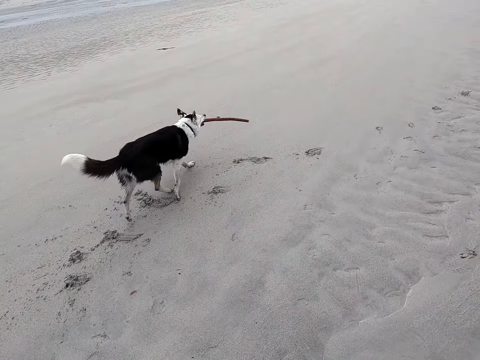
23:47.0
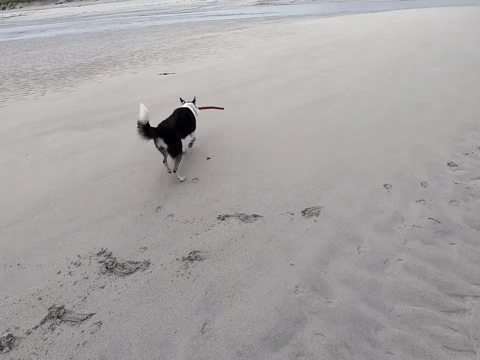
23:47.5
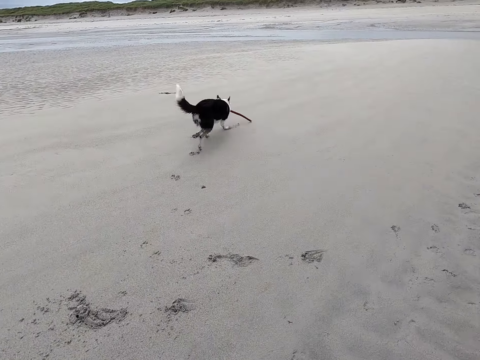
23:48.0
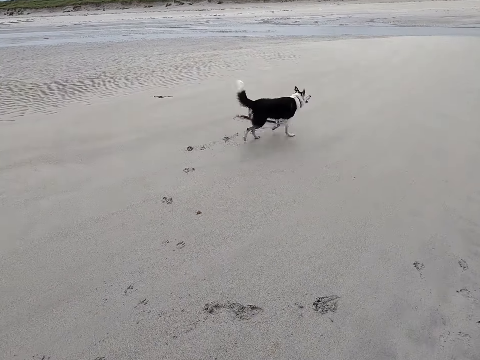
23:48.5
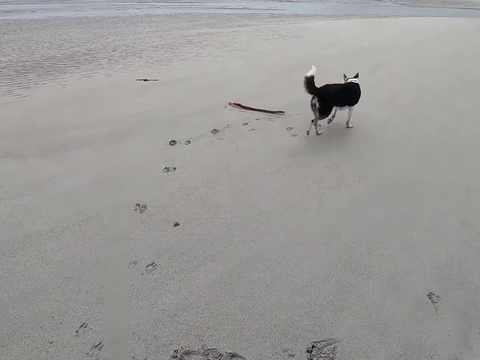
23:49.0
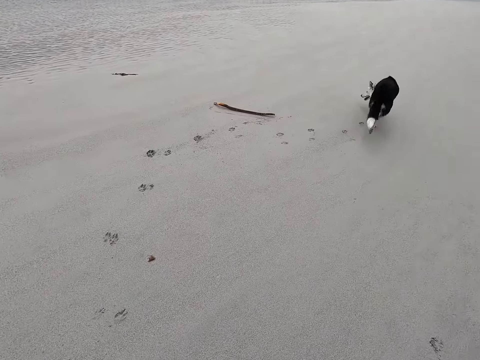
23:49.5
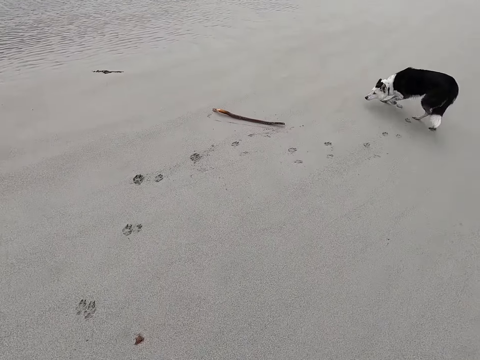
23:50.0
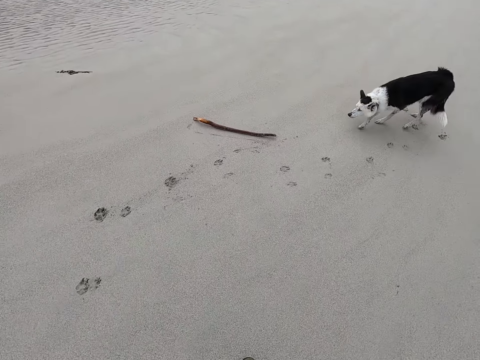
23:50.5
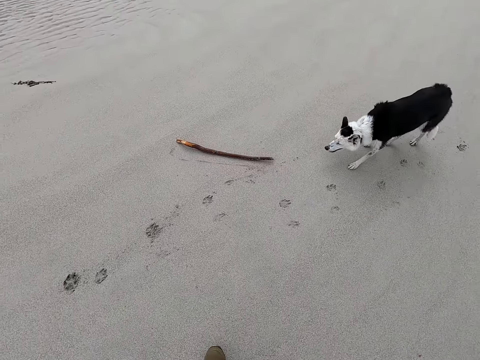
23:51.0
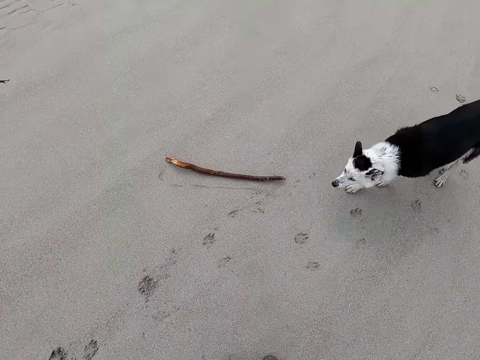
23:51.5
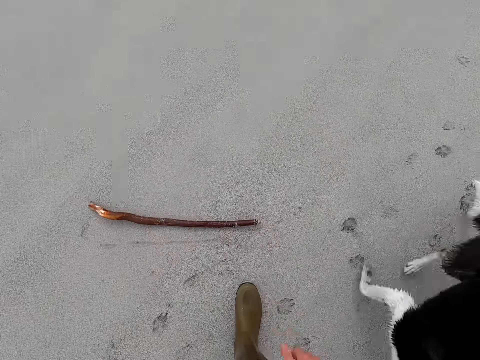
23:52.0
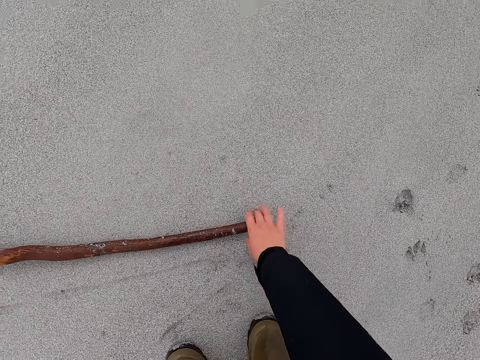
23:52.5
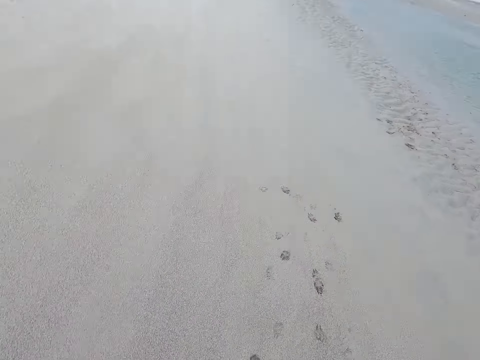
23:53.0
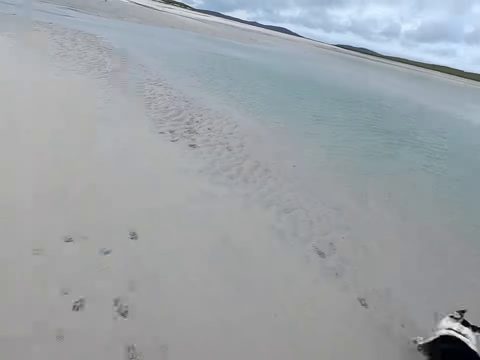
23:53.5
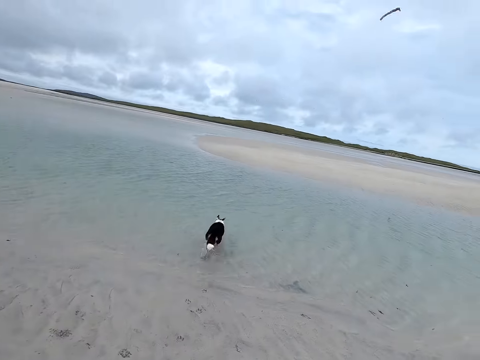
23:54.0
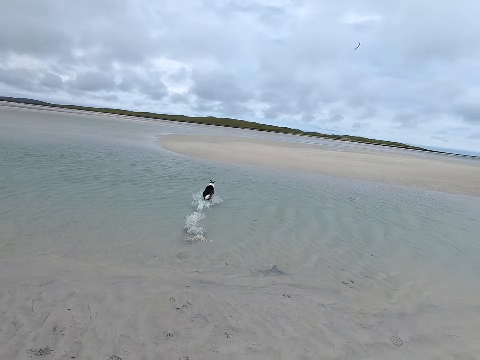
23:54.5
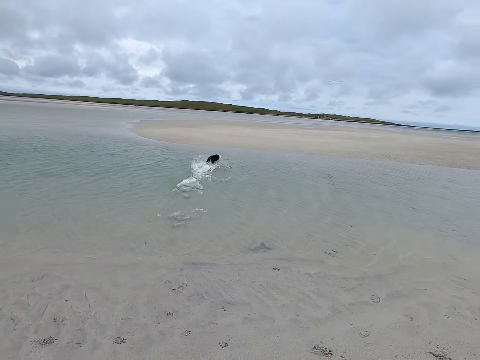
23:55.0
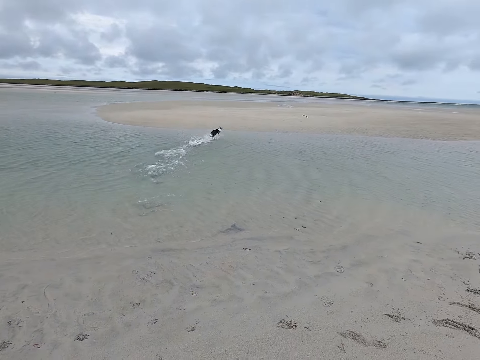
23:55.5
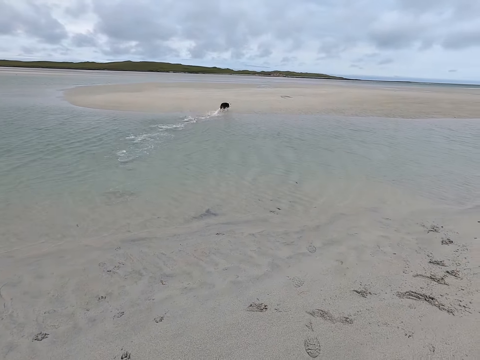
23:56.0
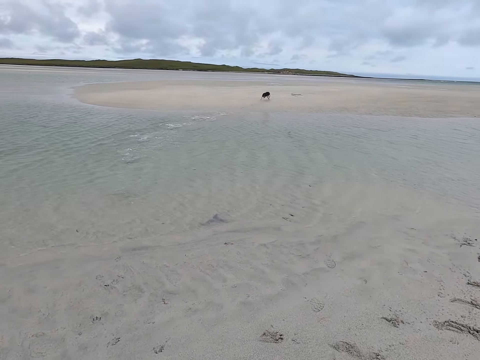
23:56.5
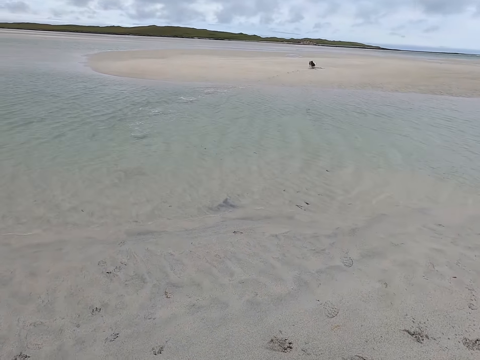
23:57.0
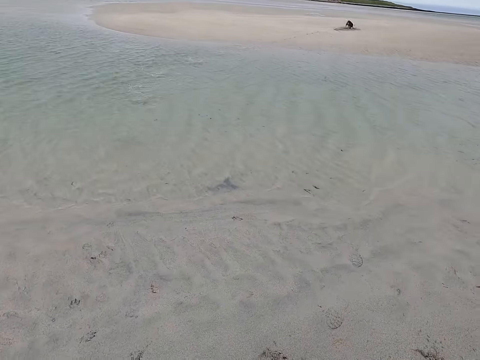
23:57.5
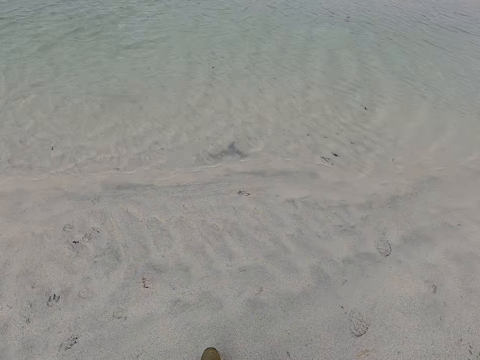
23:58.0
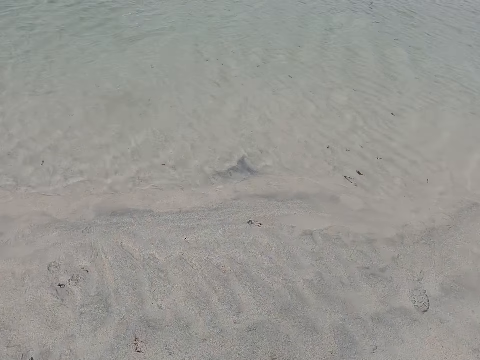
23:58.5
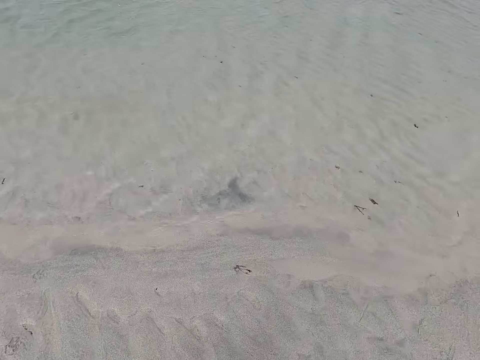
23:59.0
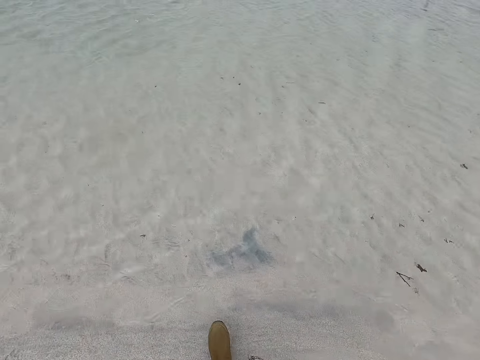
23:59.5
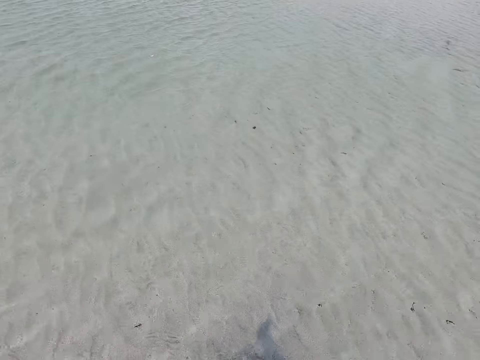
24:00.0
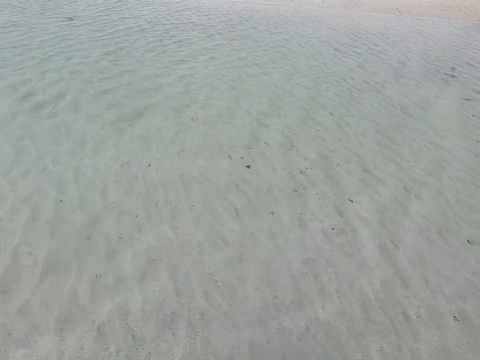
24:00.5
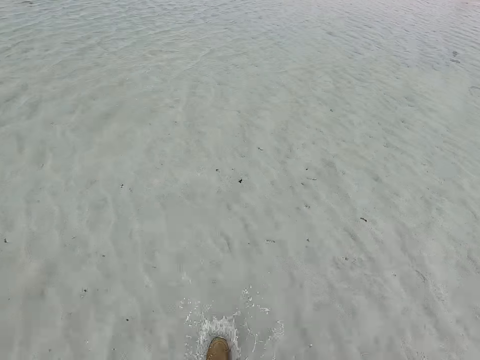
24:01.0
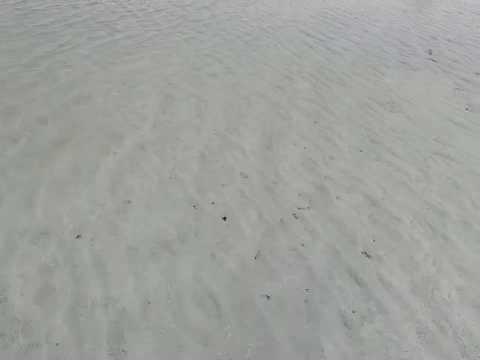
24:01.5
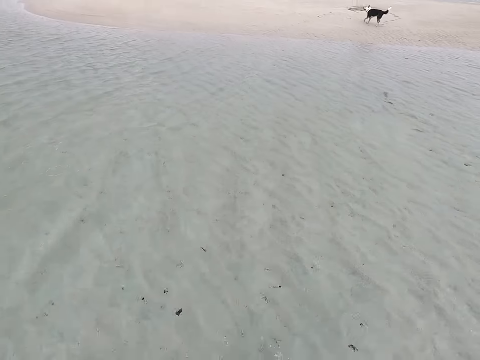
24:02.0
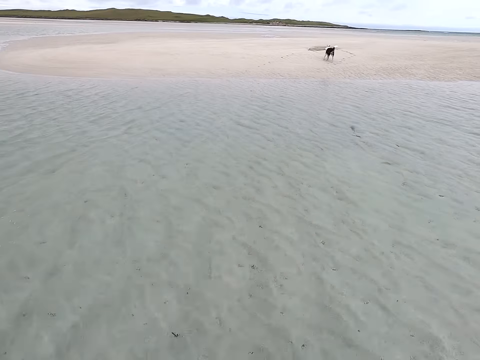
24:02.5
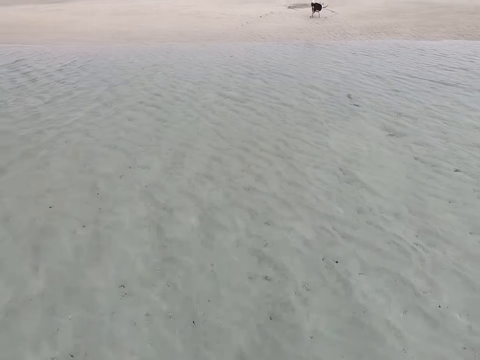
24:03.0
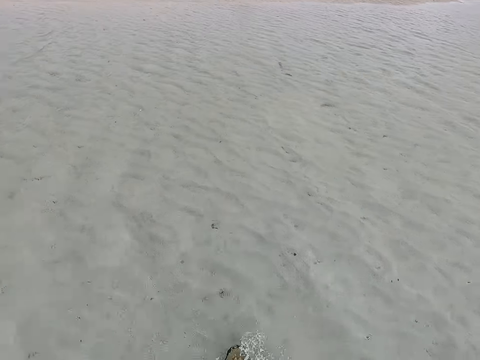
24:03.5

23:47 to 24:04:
The camera wearer moves around. They pick up a stick and throw the stick. They move around.

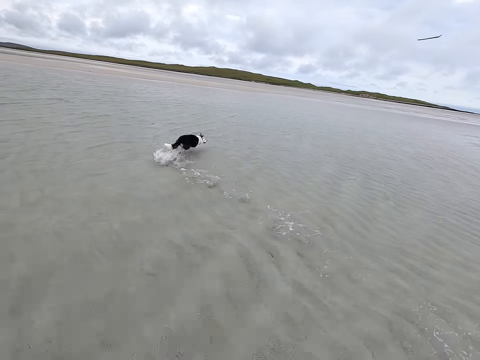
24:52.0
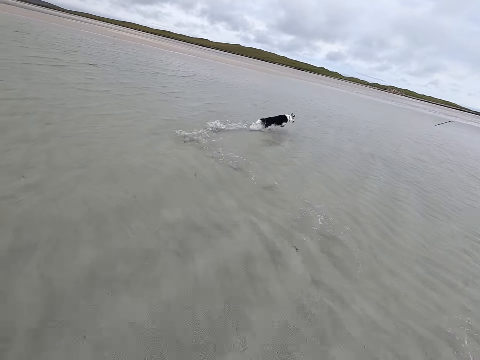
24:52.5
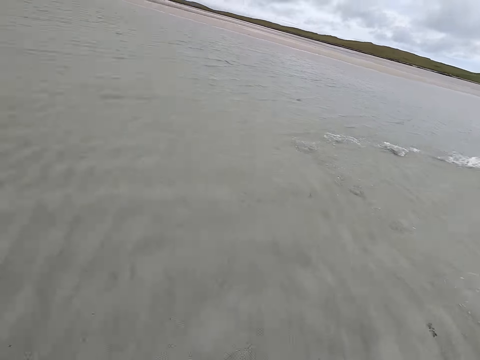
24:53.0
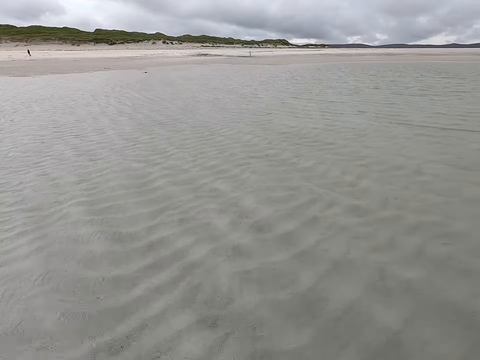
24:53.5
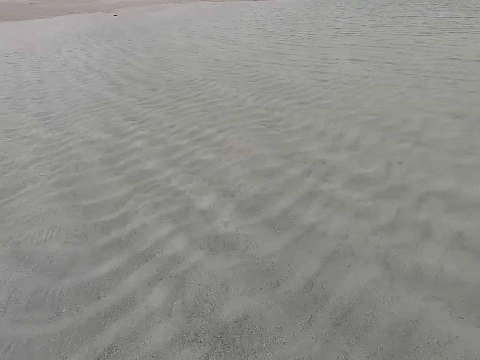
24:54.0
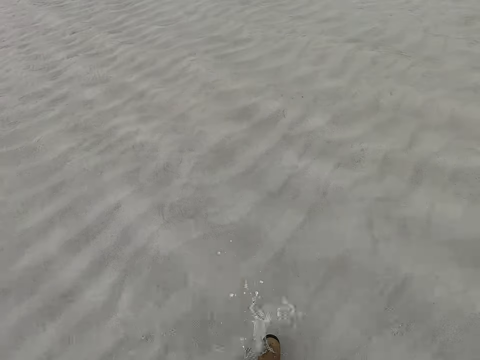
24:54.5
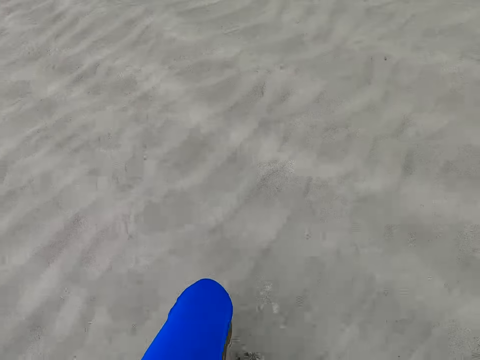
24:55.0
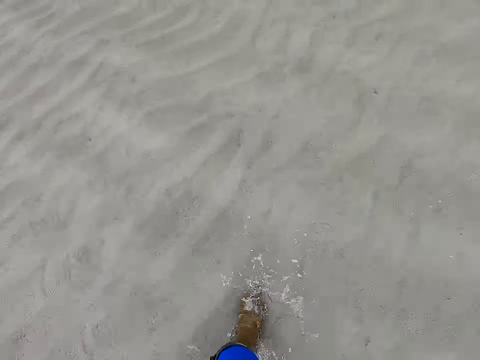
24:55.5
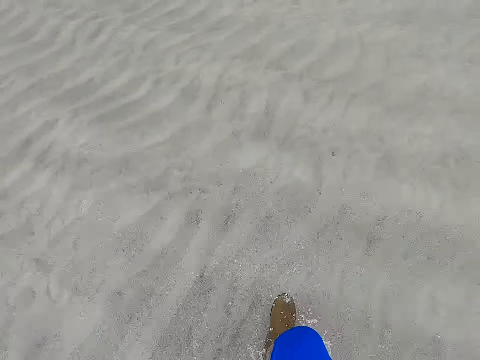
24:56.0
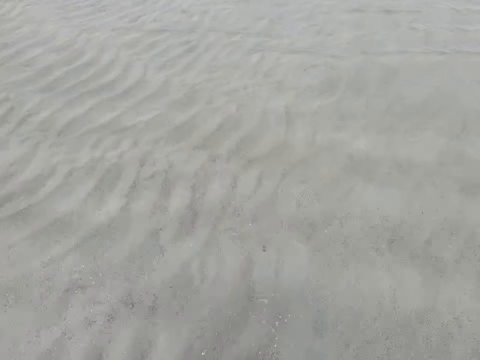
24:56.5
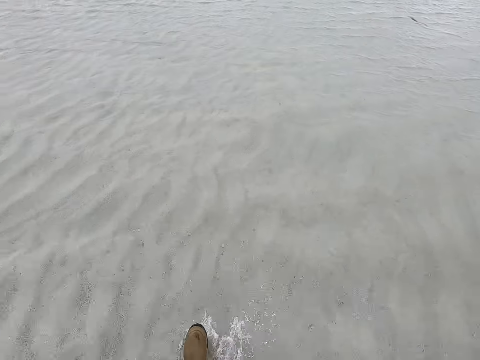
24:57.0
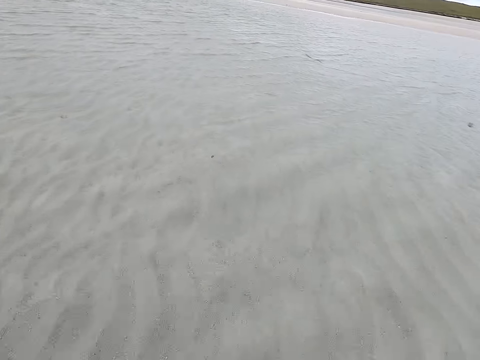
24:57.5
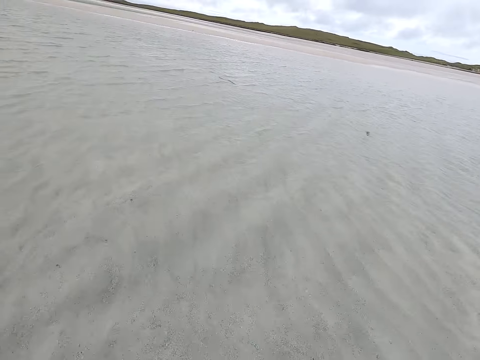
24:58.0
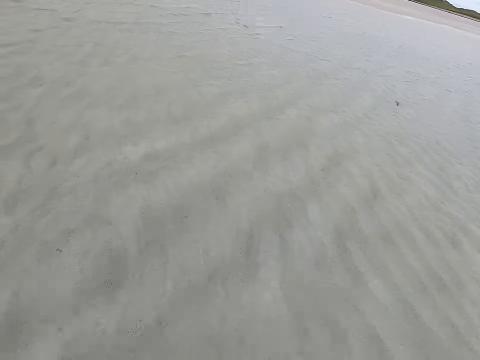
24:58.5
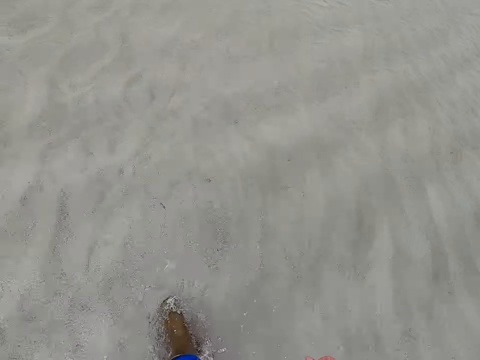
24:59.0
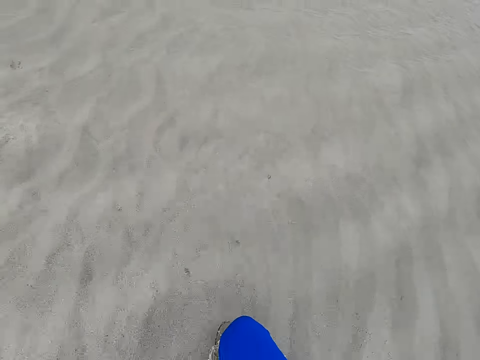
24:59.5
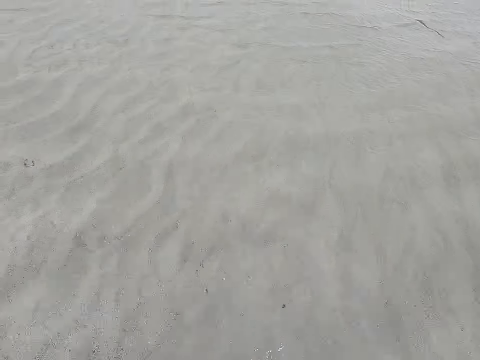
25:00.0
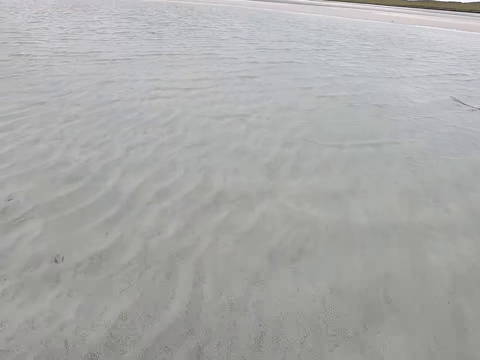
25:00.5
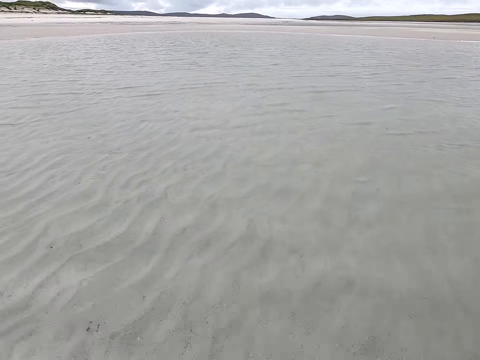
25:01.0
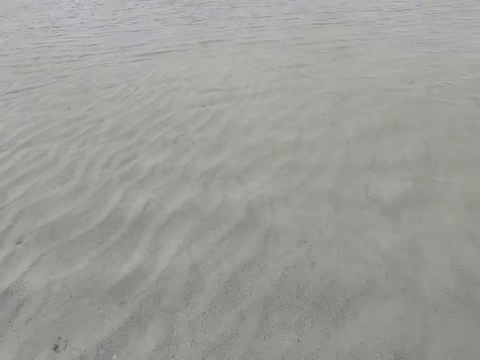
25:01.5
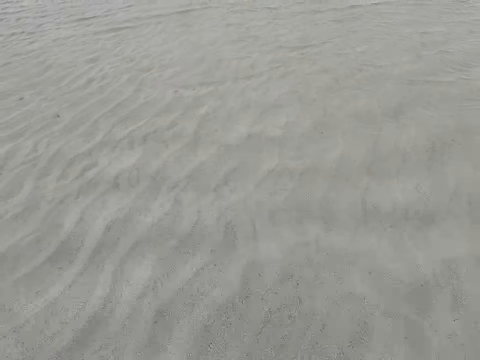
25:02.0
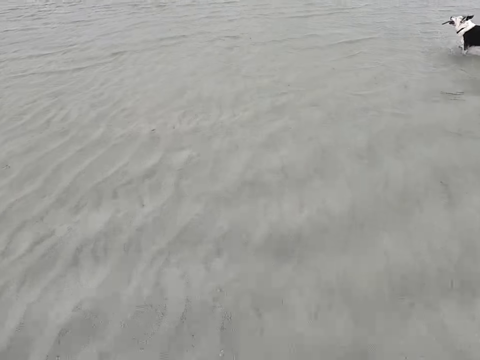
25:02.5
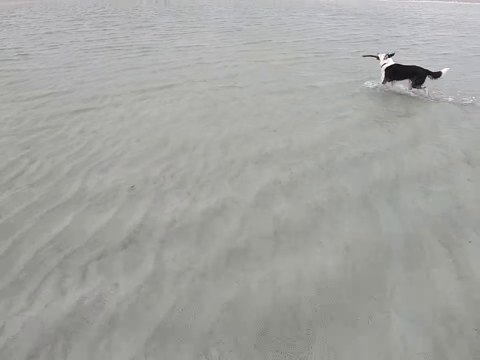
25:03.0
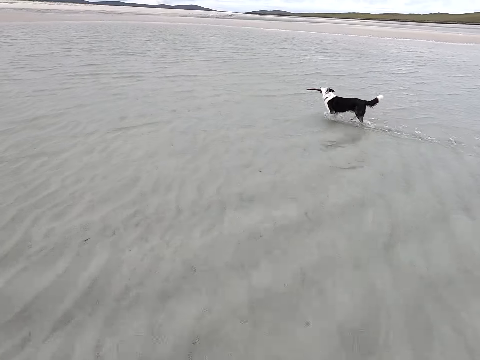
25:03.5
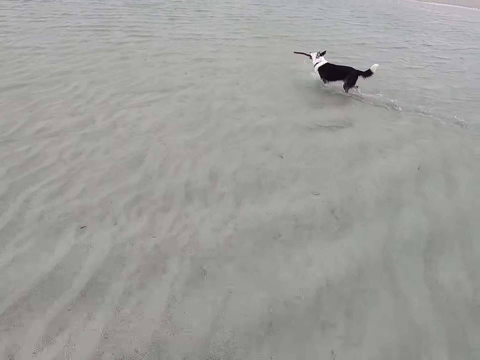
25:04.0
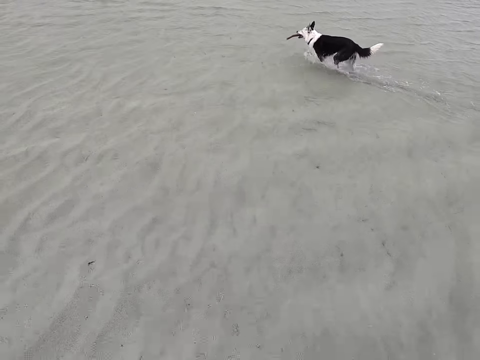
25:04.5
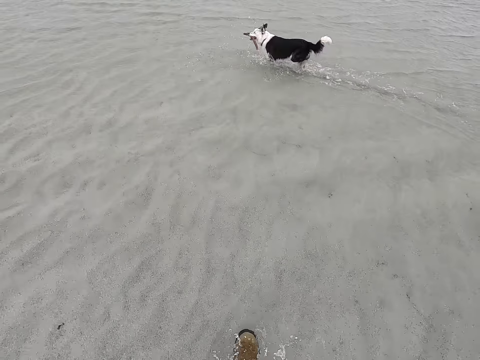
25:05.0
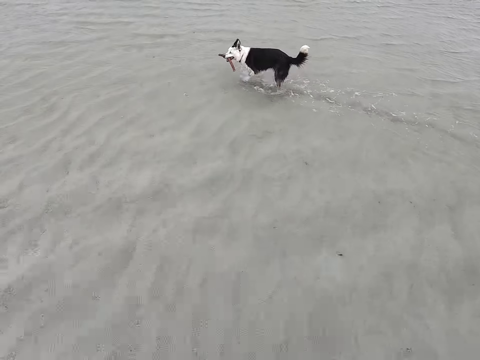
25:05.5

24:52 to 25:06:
The camera wearer walks around.
